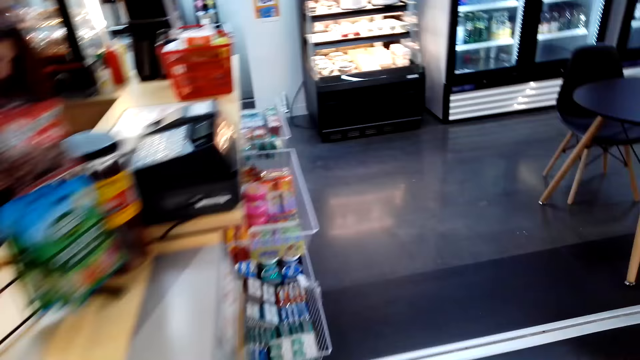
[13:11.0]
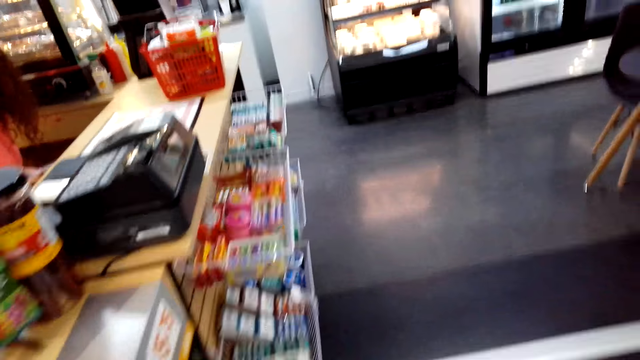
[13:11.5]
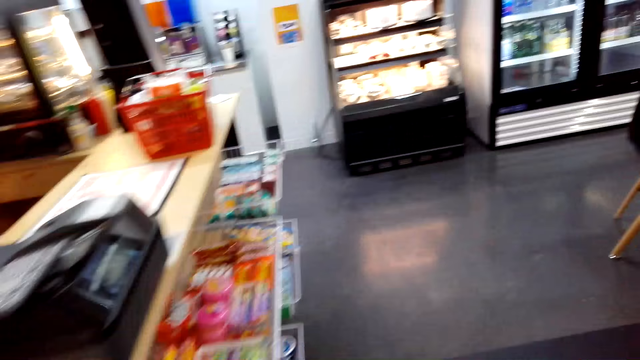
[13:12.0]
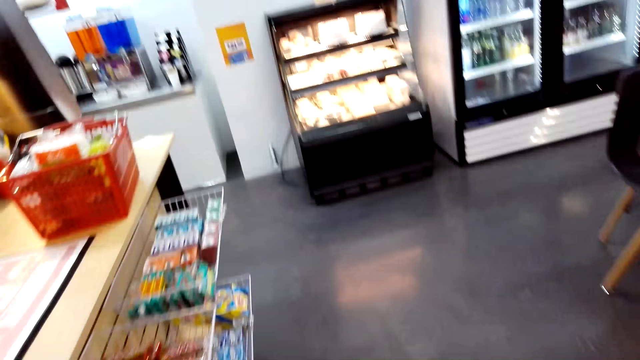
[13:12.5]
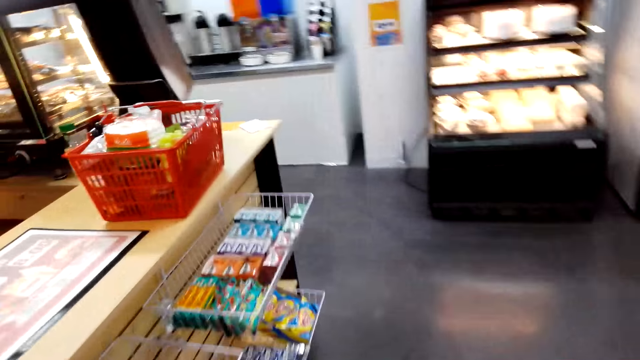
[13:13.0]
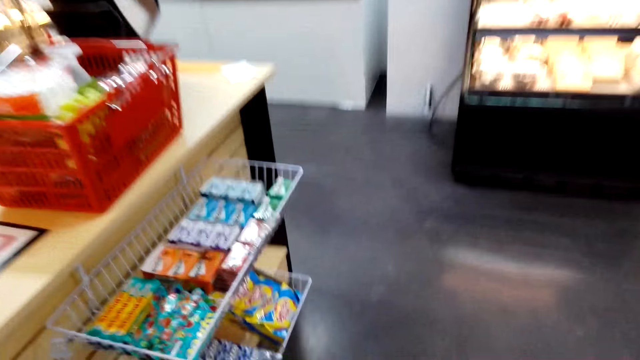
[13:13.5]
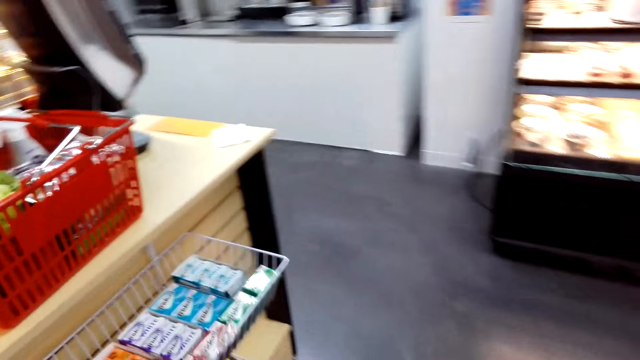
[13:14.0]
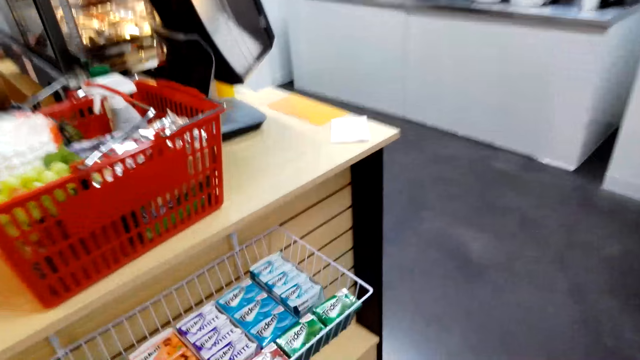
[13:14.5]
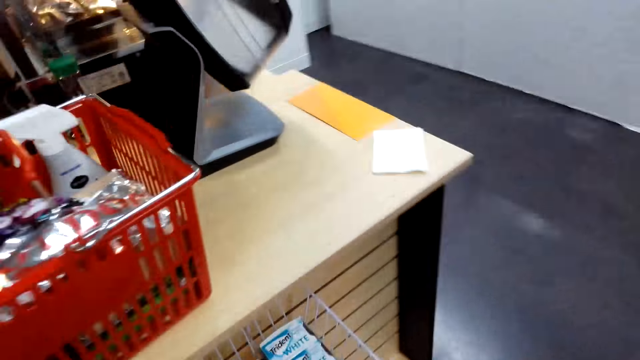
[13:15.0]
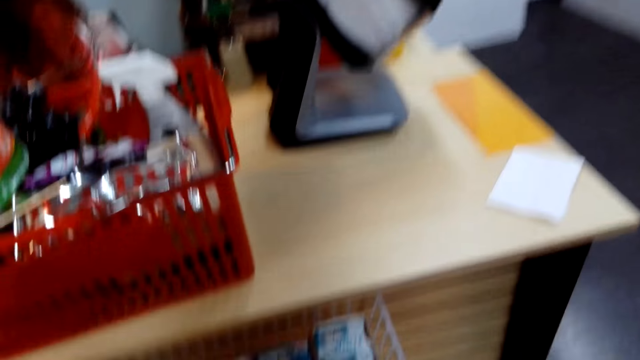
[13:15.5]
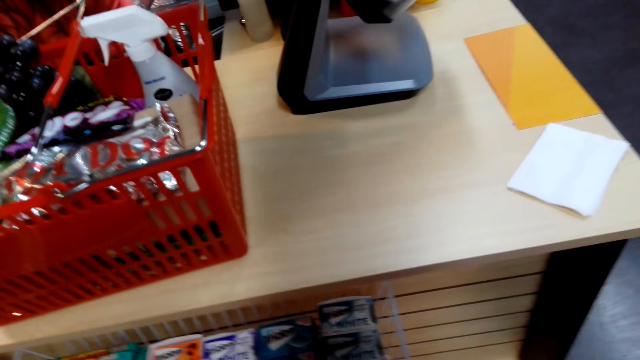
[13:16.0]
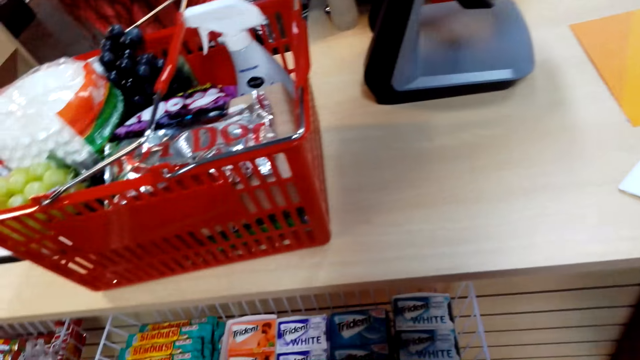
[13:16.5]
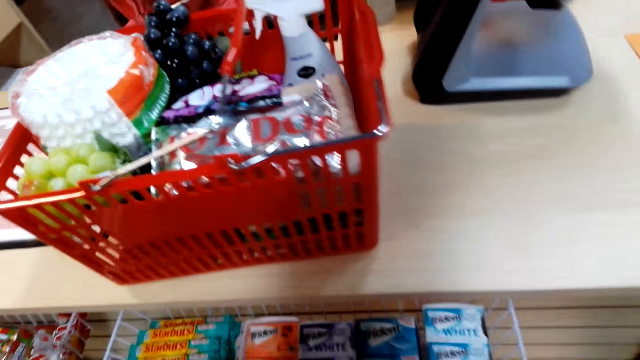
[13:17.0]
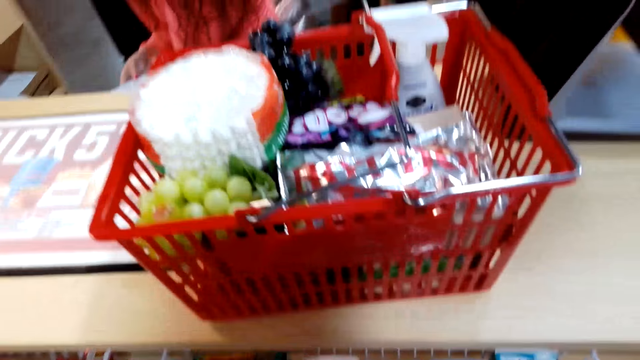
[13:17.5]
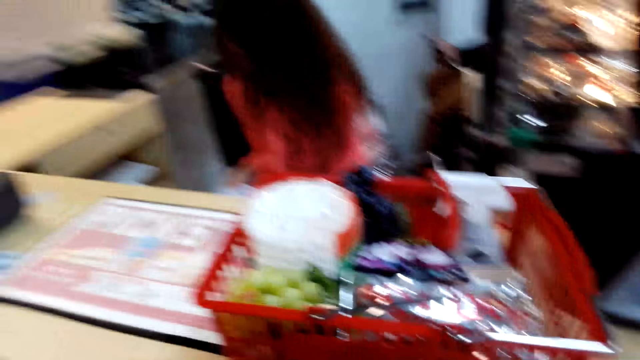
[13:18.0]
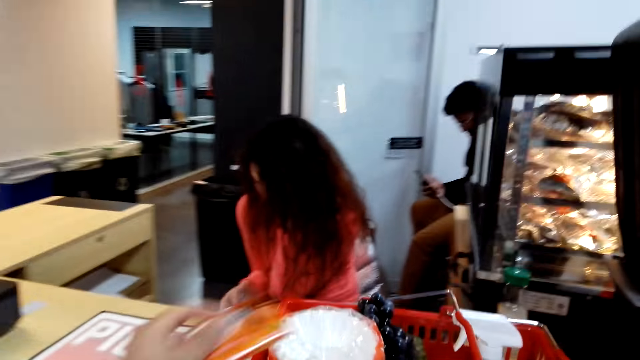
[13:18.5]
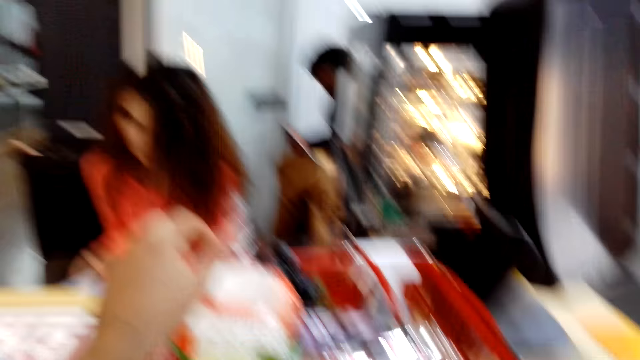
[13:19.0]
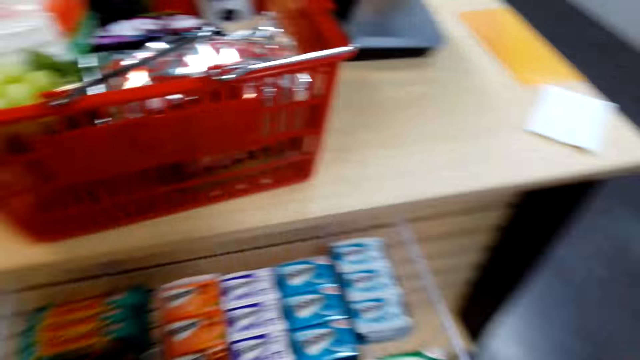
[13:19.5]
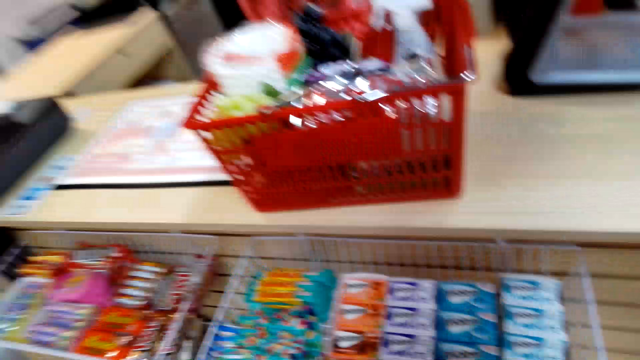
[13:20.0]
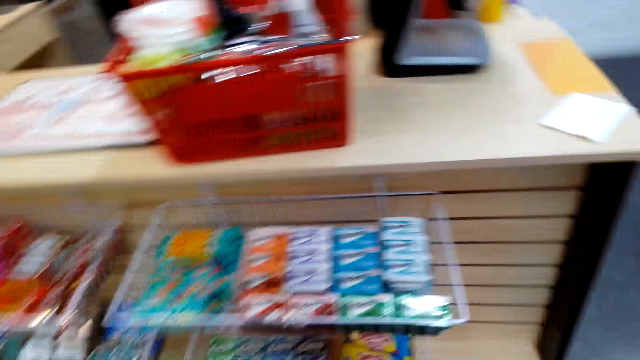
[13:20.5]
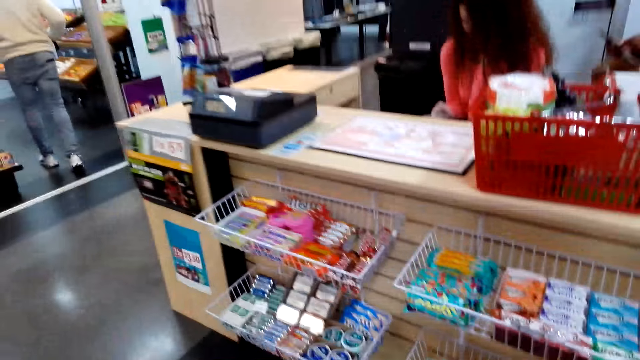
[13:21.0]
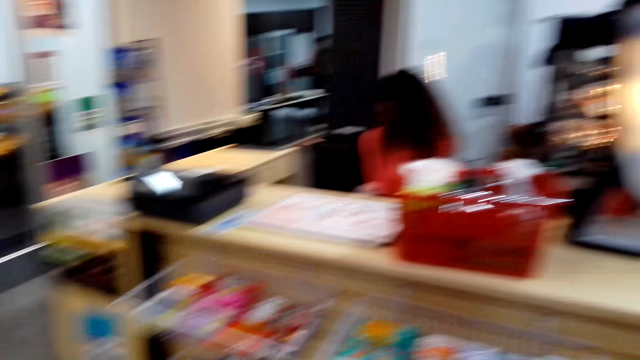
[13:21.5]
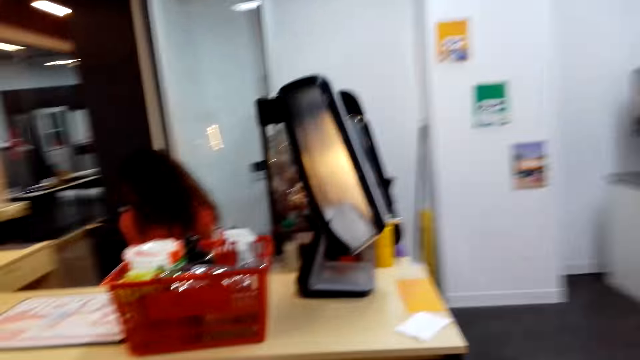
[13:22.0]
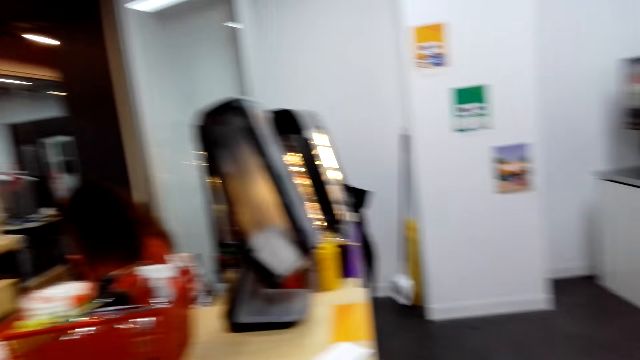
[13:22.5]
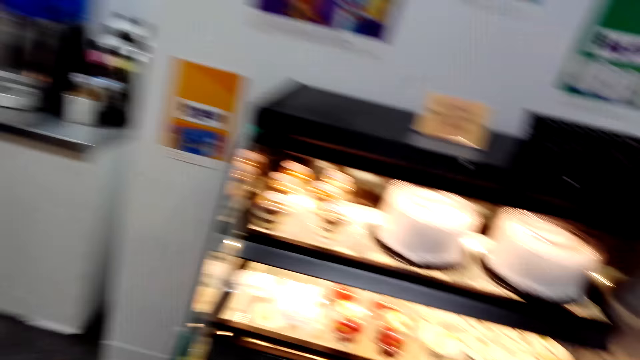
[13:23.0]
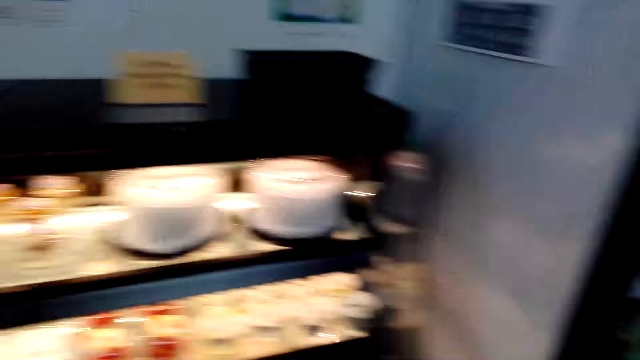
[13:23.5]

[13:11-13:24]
The camera wearer turns around the shop and walks around the shop. They put gum in the shopping bucket. They look around the shop.

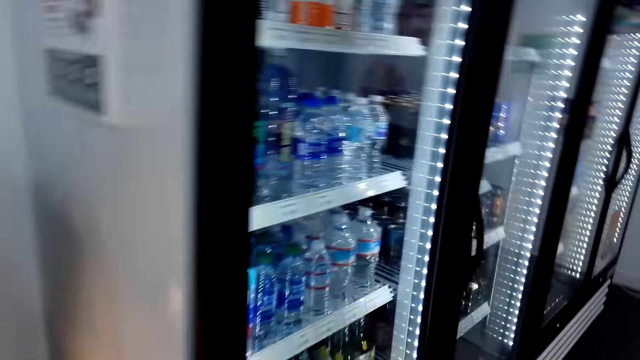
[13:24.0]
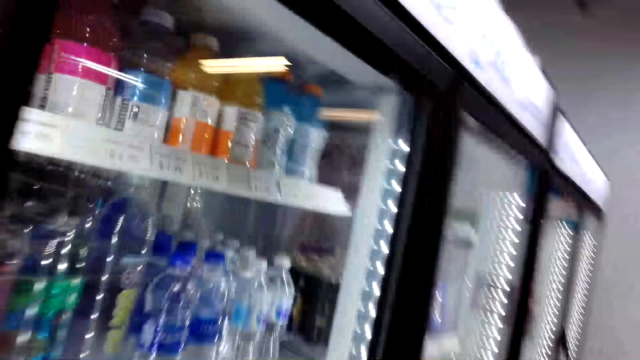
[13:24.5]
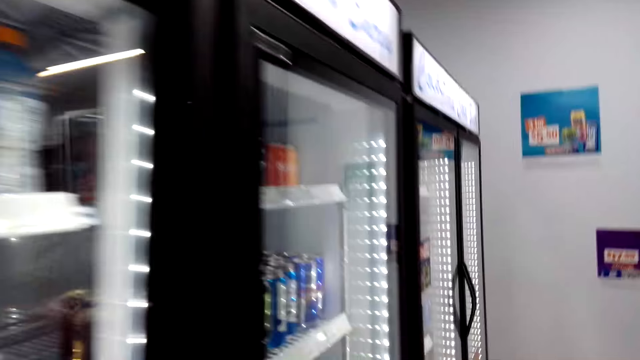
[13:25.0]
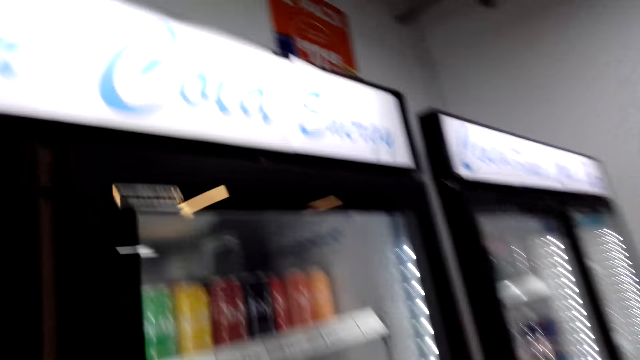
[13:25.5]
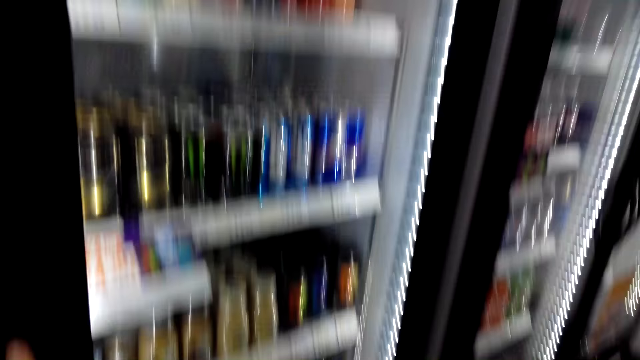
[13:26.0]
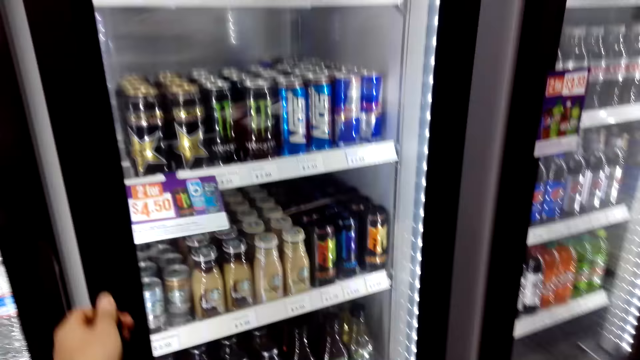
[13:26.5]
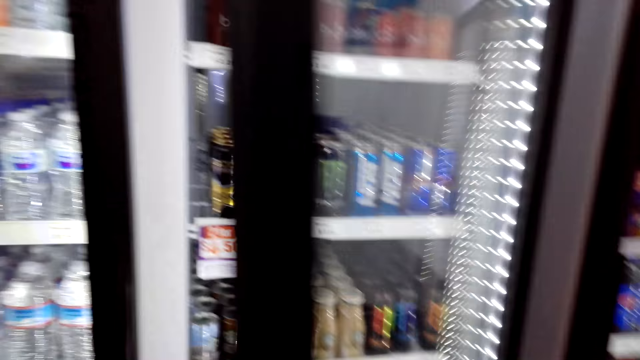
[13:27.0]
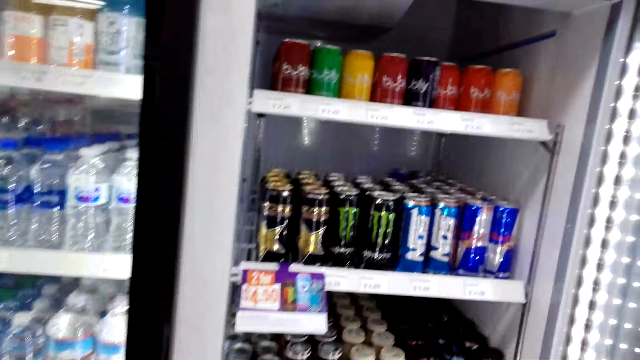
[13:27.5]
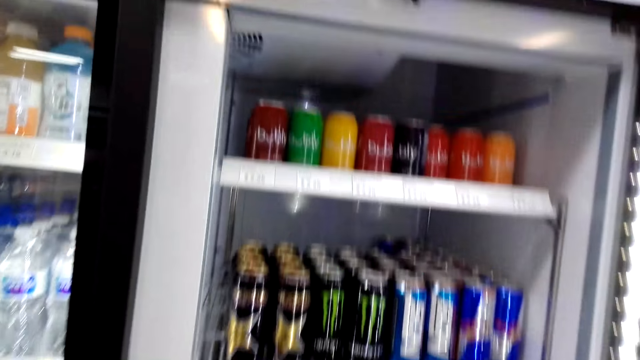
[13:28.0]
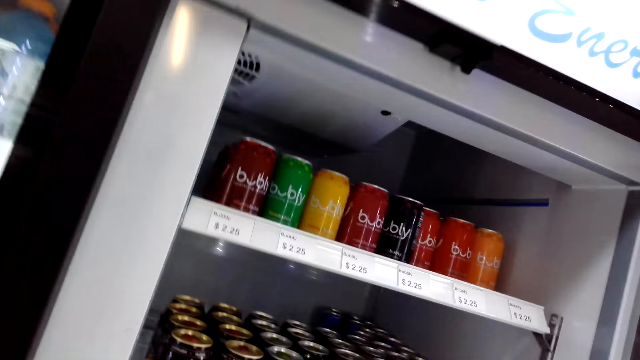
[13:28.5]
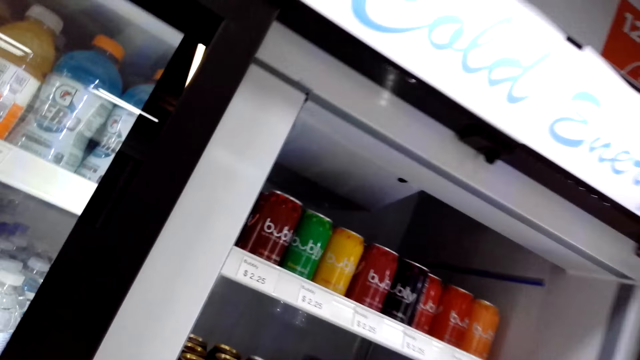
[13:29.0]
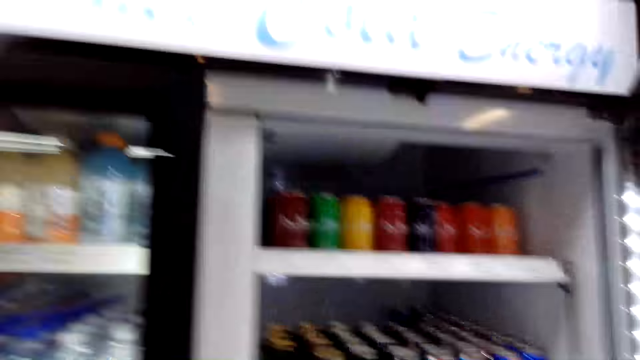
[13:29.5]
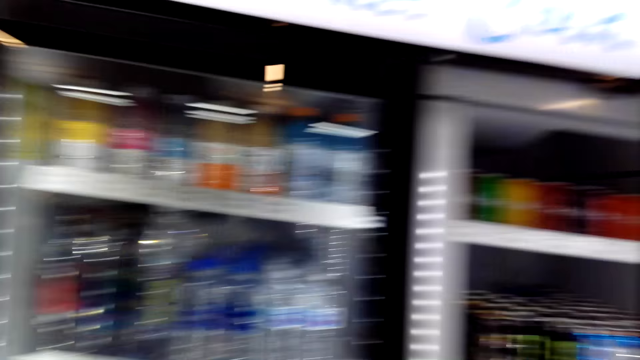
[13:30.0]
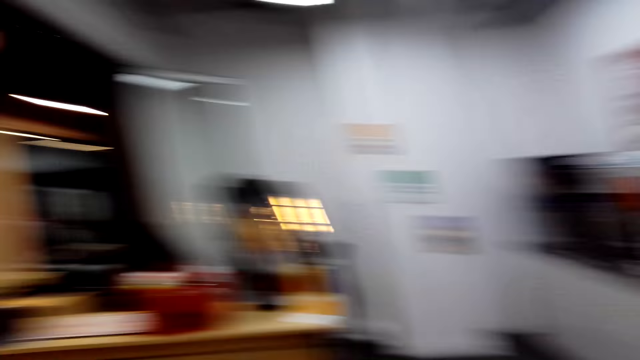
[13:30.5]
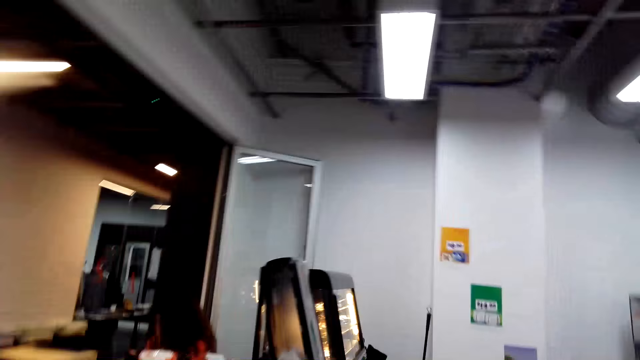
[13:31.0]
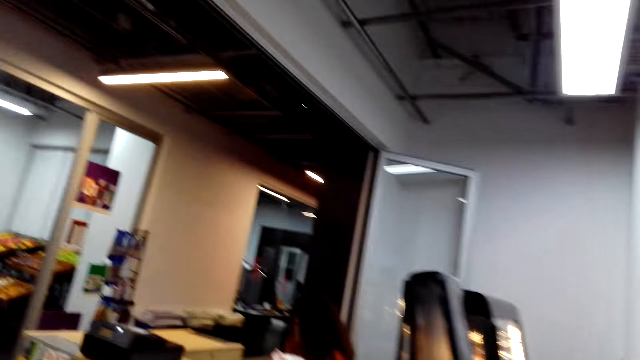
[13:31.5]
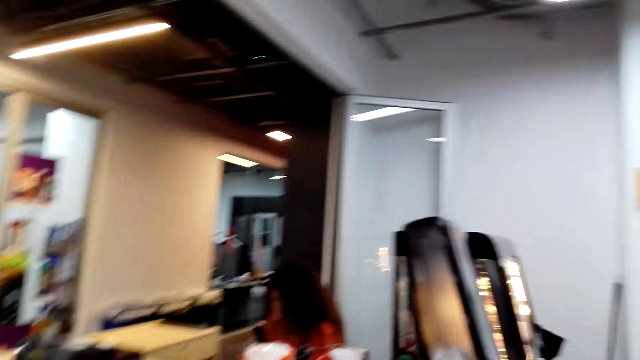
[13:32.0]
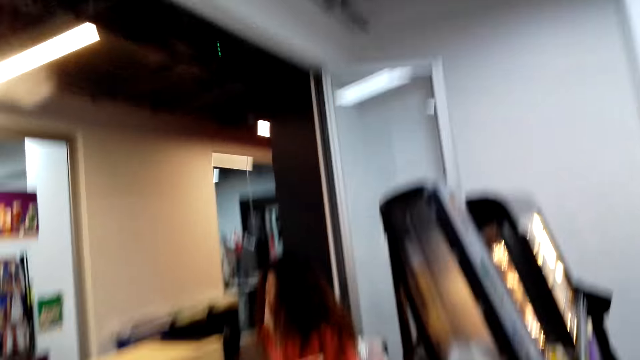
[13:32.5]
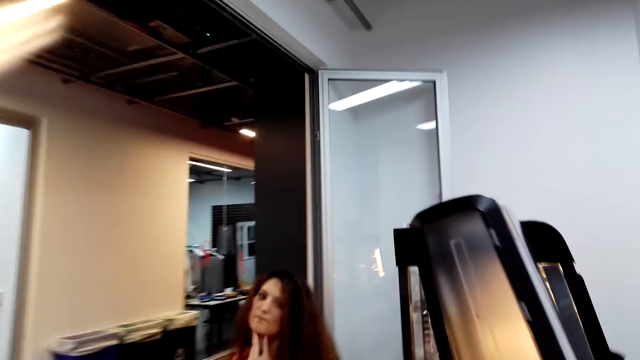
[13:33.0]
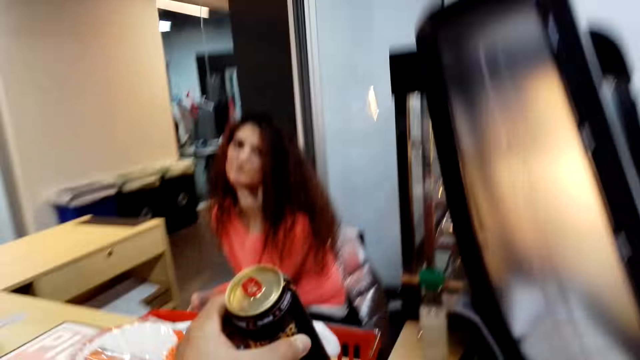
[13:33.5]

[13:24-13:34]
The camera wearer turns around the shop and walks around the shop. They open a fridge door. They pick up a can from the fridge. They walk around the shop.
